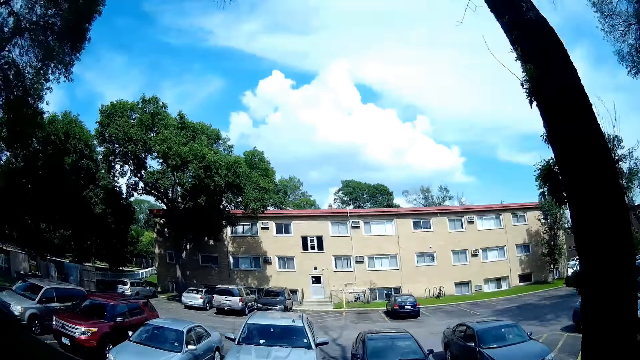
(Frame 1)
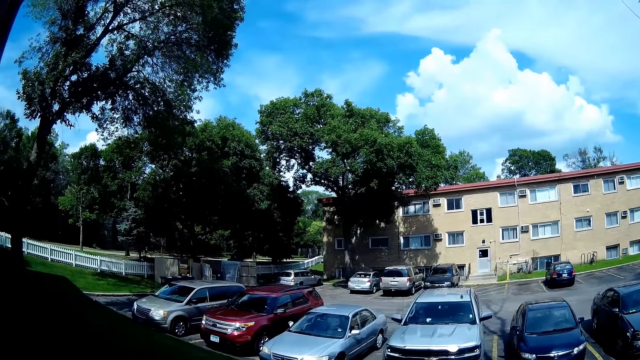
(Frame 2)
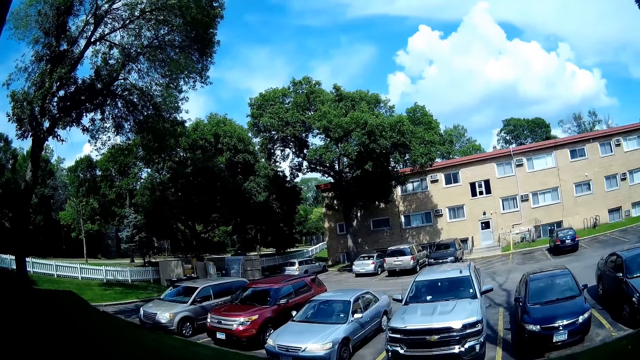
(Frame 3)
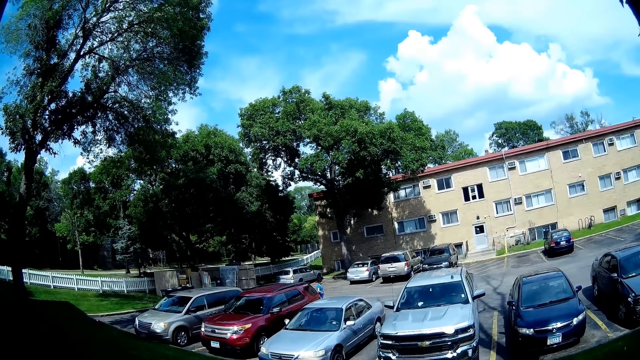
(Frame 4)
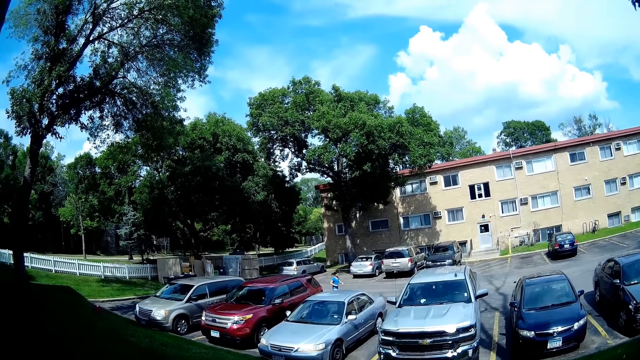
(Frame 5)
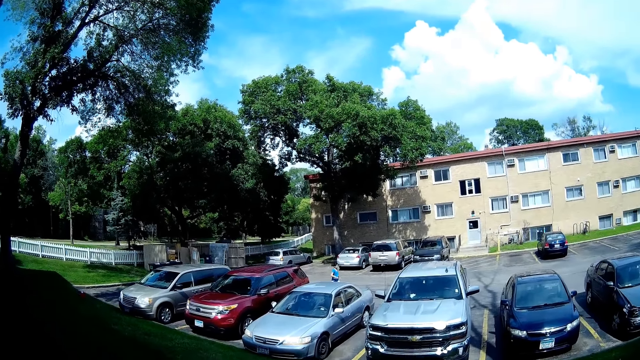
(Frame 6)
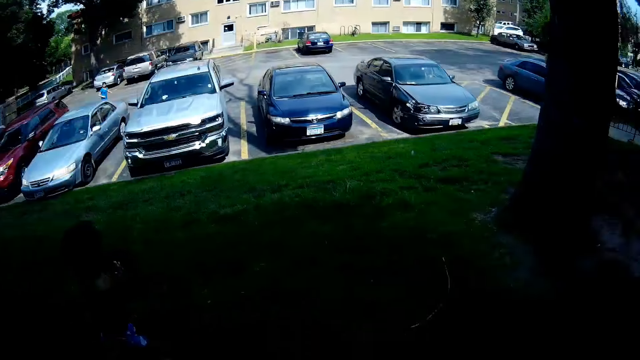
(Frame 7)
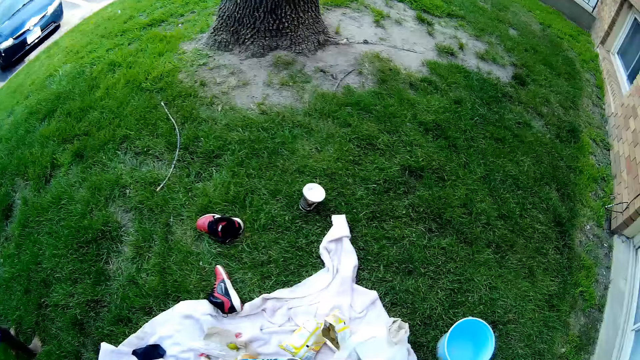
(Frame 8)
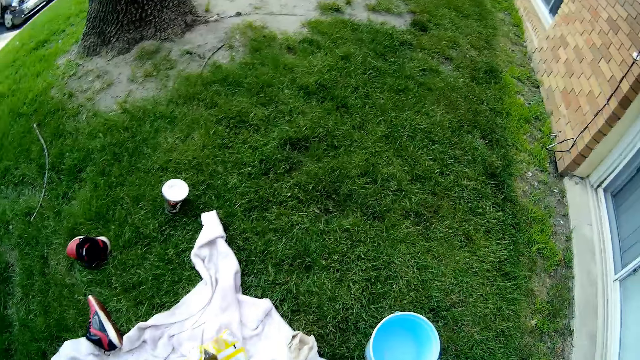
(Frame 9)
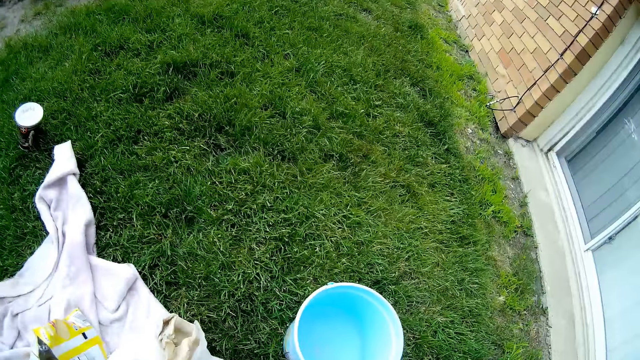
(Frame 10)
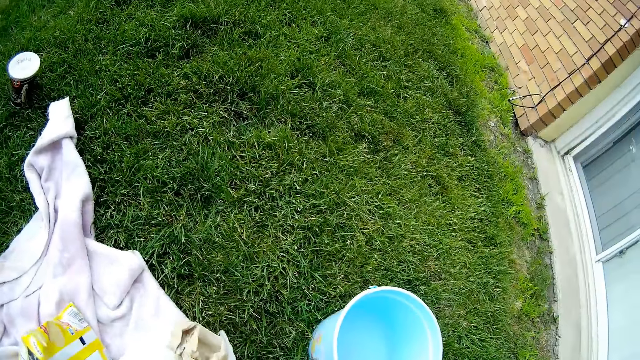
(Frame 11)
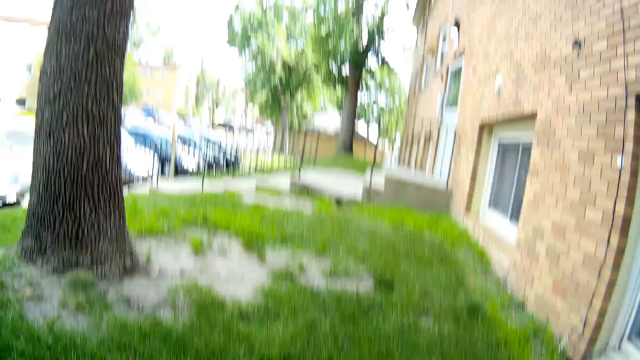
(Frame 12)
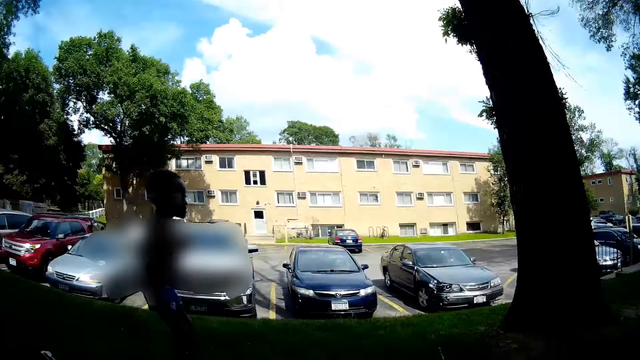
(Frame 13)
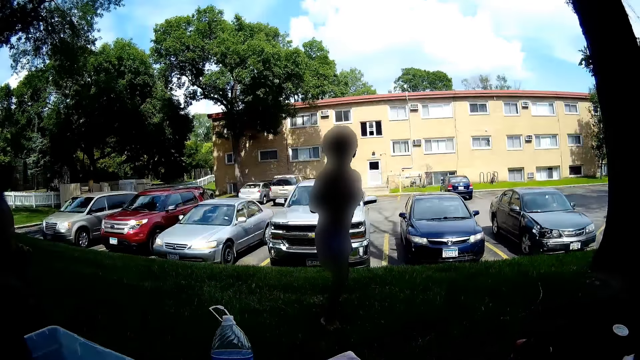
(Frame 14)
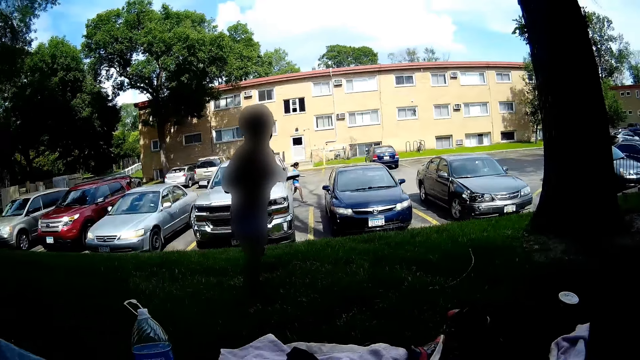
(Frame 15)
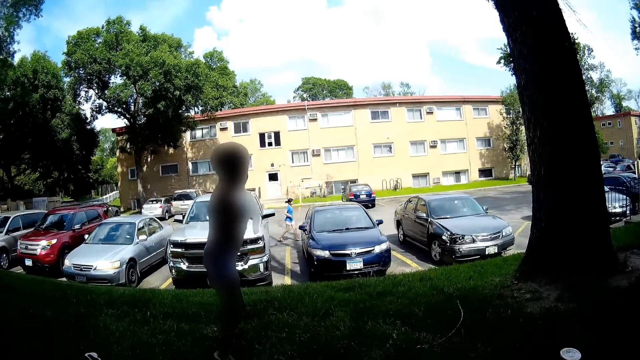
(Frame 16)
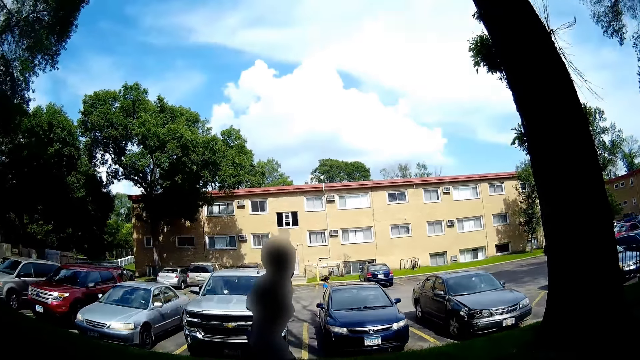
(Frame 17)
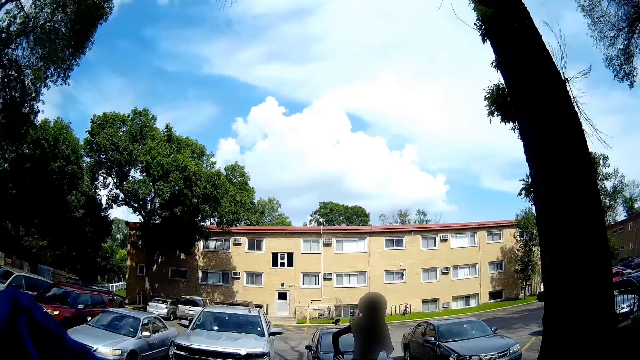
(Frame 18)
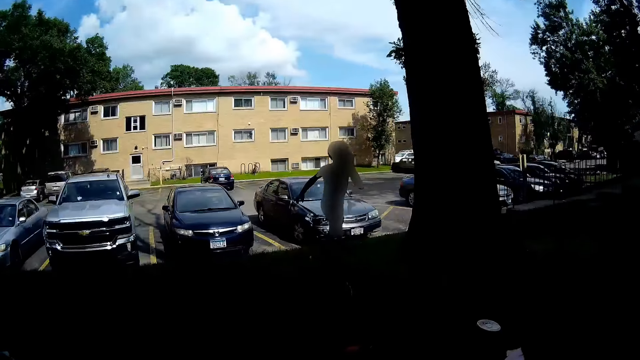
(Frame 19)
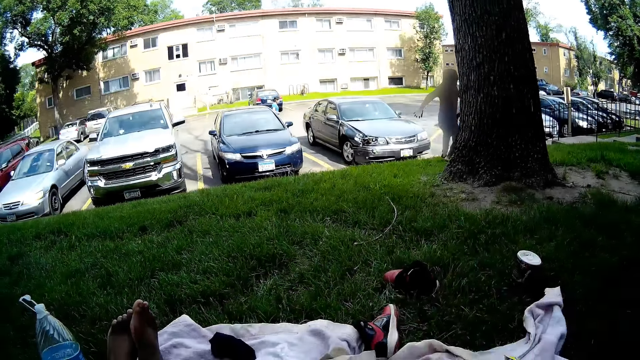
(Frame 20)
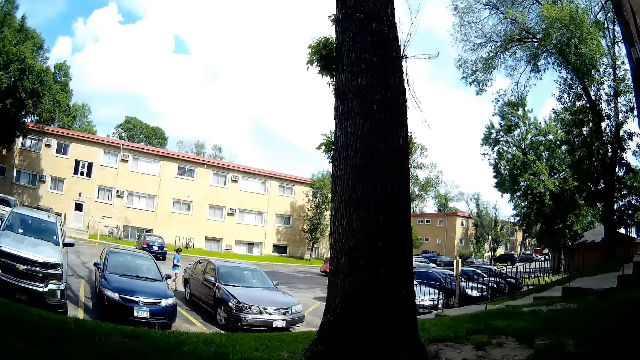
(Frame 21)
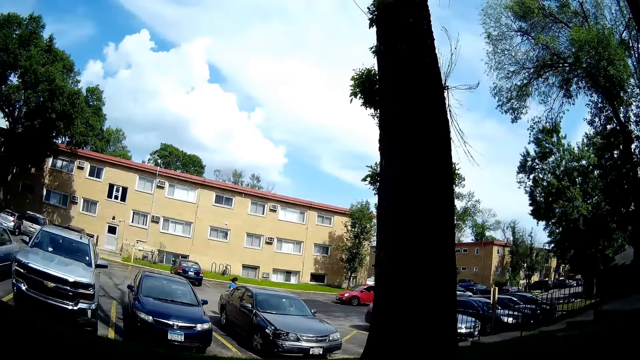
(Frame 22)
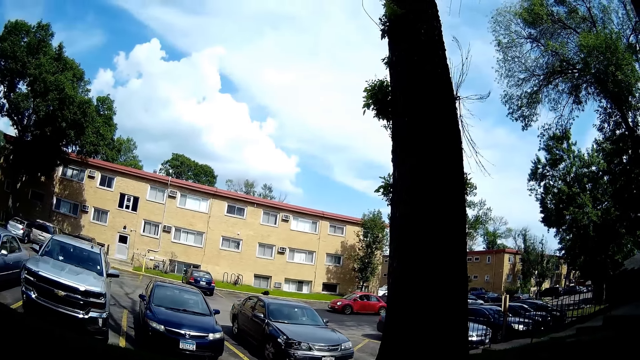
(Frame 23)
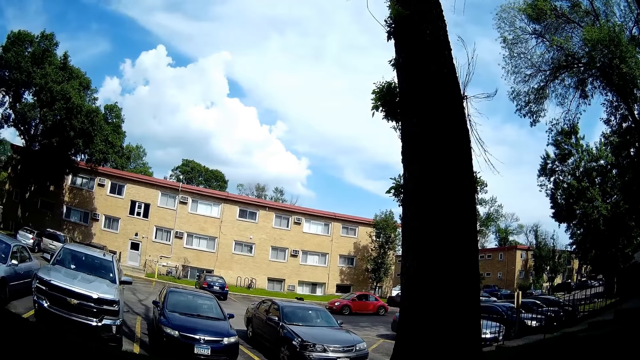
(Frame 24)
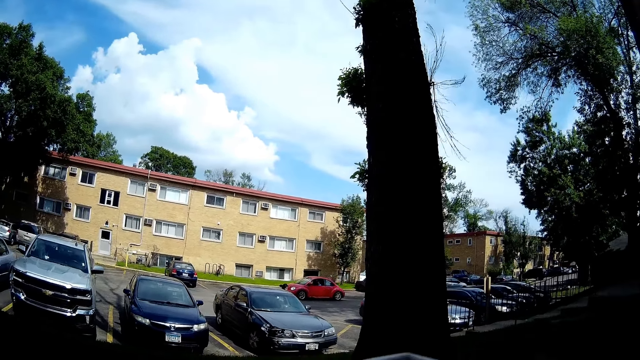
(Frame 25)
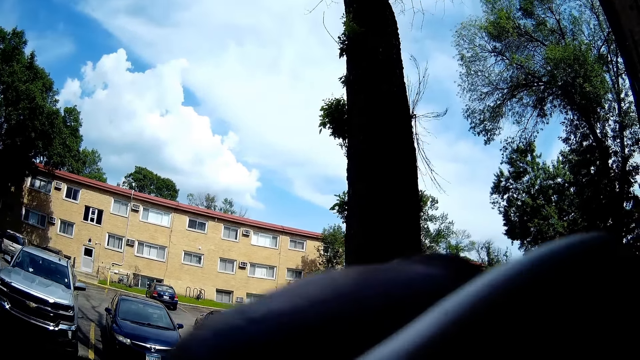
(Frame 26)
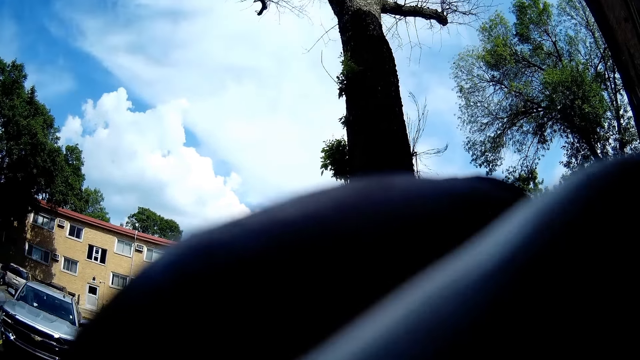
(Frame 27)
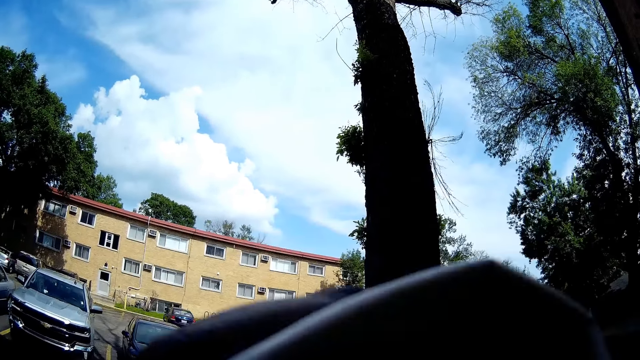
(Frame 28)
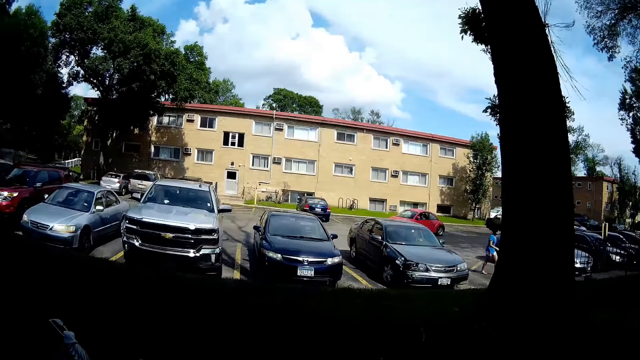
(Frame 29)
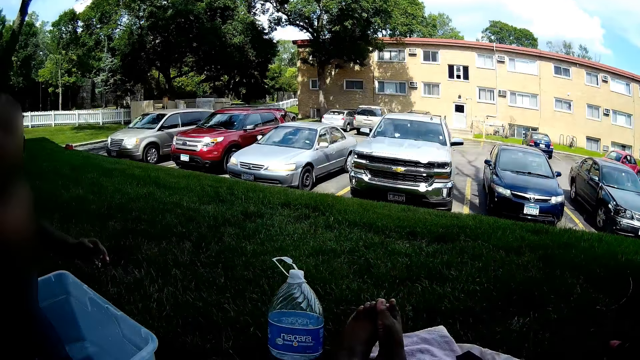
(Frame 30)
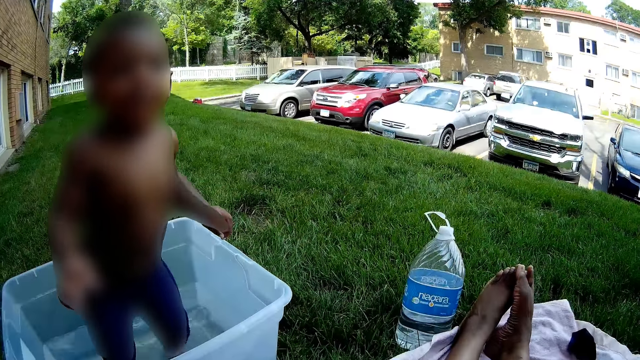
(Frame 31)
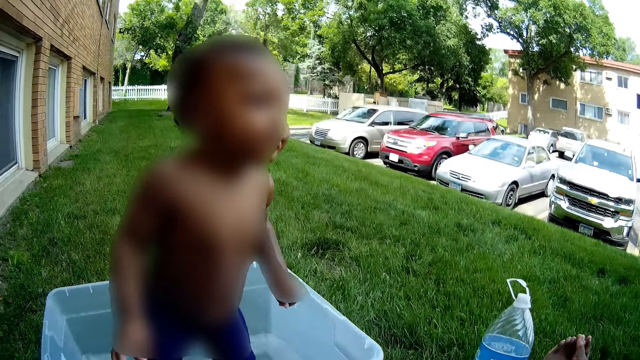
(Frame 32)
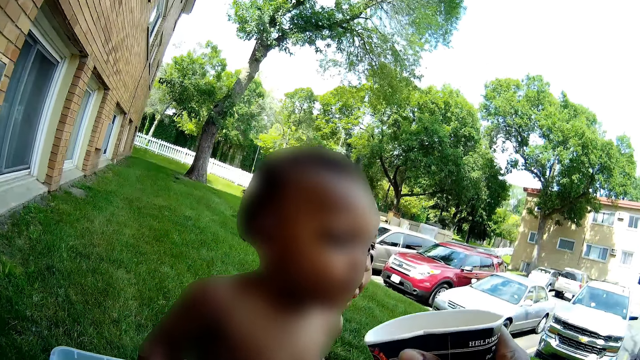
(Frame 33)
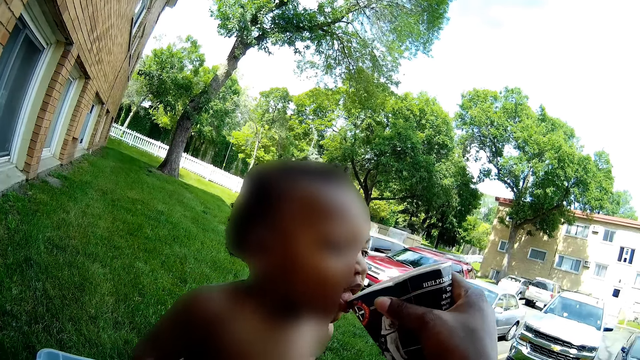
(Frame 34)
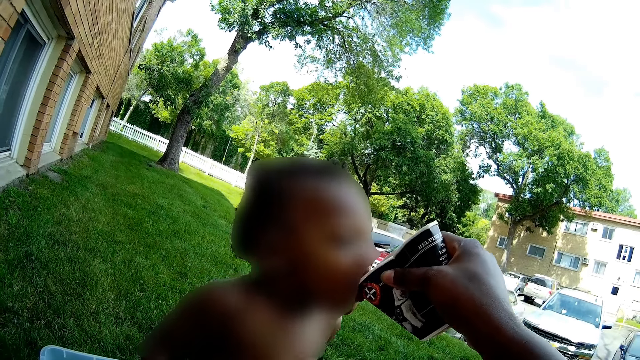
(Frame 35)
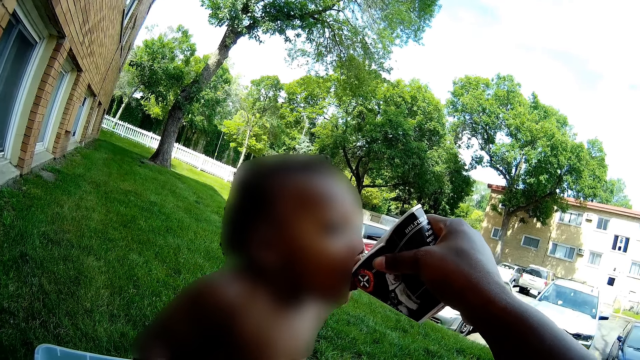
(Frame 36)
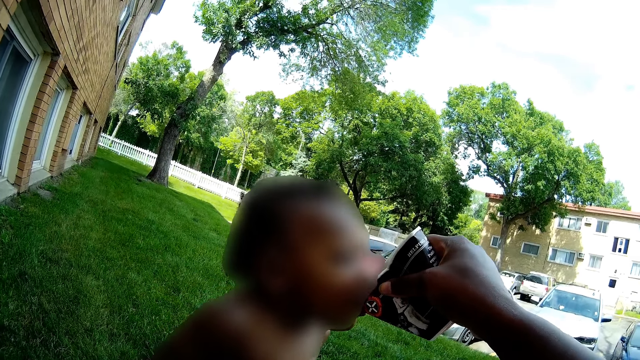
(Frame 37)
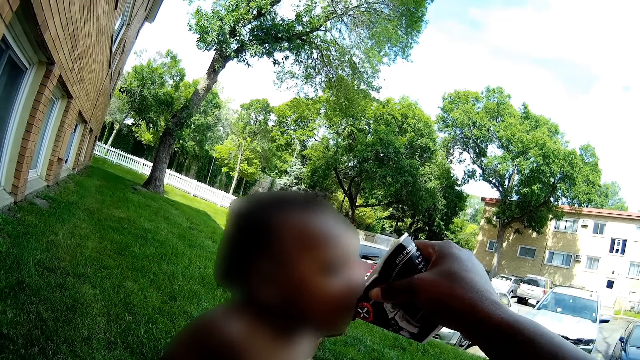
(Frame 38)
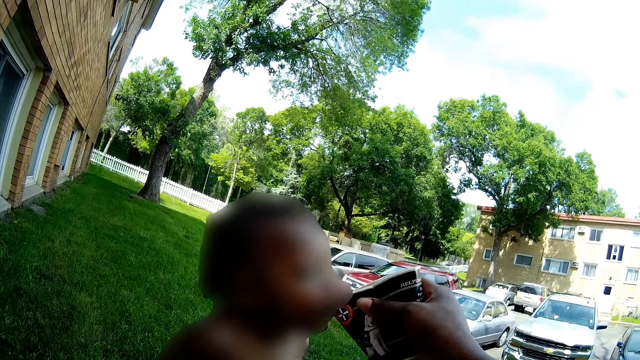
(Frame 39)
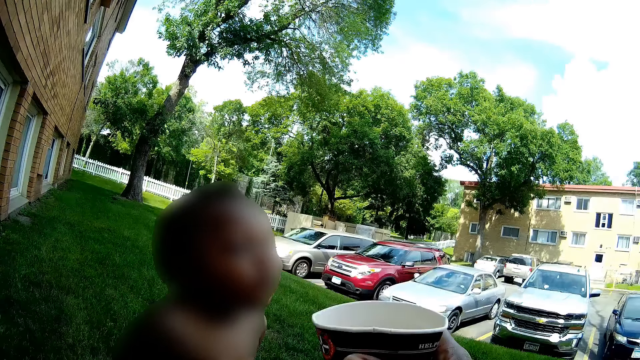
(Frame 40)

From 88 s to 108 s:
A woman walks in the parking lot. The camera wearer interacts with the boy. The boy runs towards the parking lot. The camera wearer raises a piece of cloth in her right hand. She holds the cloth. She drinks ice from a cup with both hands. Another boy interacts with the camera wearer. The other boy stands on the plastic basin. The camera wearer feeds the other boy ice from the cup in her right hand. She takes the cup away from the other boy's mouth with her right hand.
